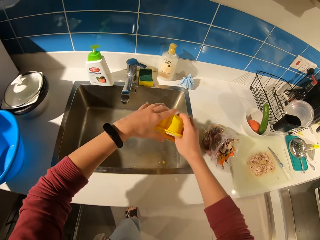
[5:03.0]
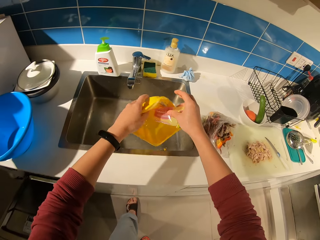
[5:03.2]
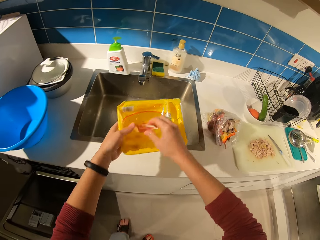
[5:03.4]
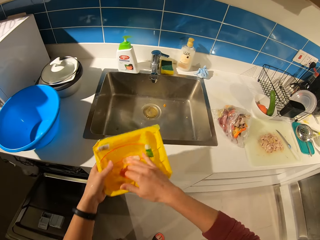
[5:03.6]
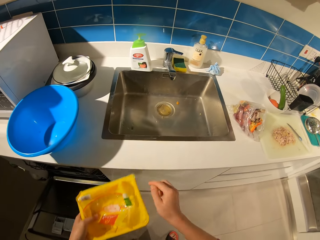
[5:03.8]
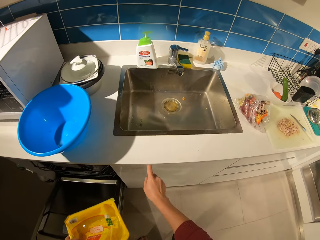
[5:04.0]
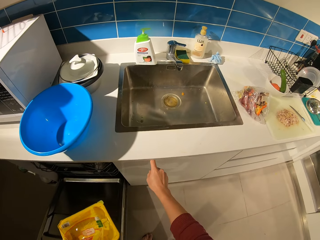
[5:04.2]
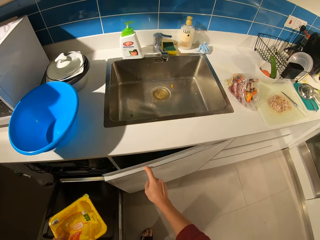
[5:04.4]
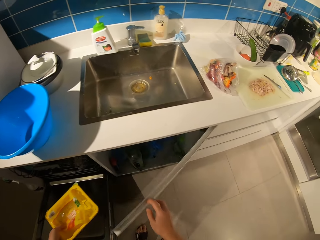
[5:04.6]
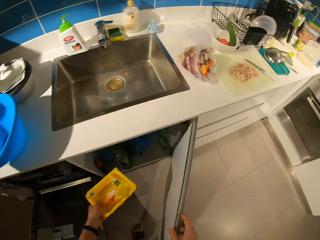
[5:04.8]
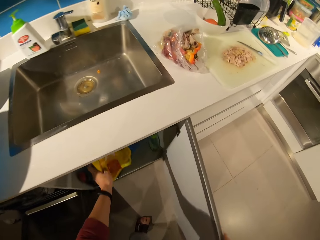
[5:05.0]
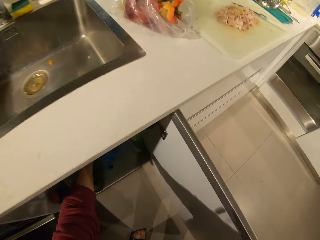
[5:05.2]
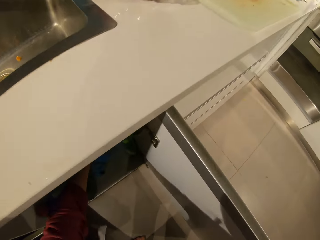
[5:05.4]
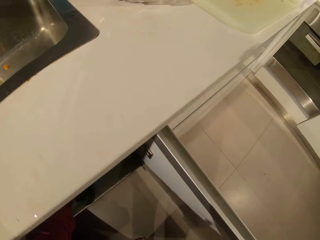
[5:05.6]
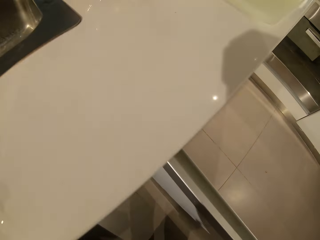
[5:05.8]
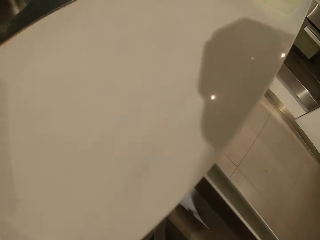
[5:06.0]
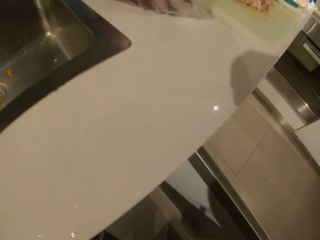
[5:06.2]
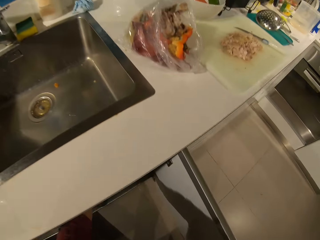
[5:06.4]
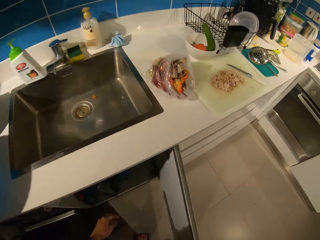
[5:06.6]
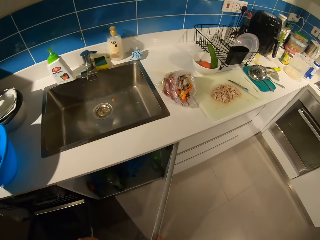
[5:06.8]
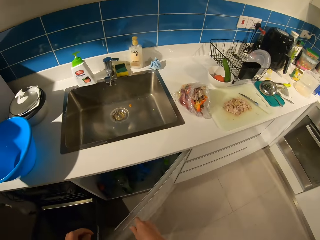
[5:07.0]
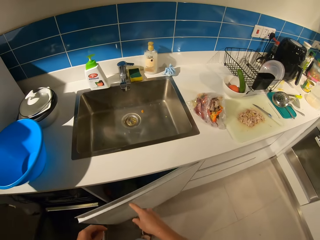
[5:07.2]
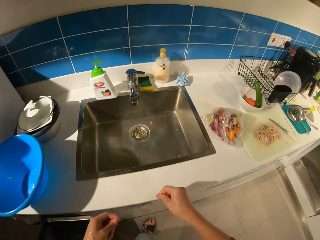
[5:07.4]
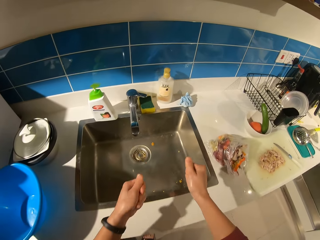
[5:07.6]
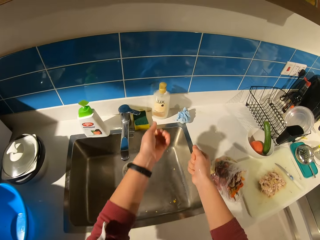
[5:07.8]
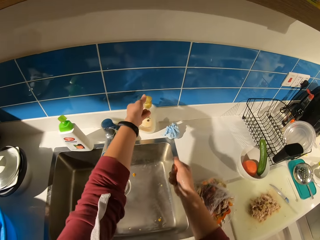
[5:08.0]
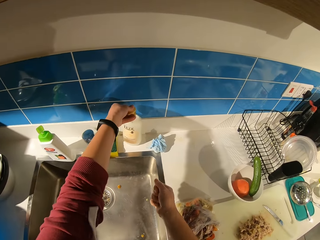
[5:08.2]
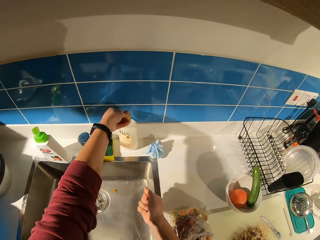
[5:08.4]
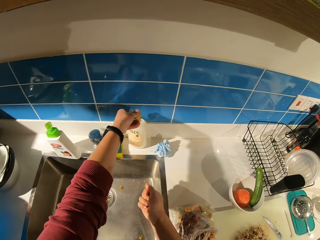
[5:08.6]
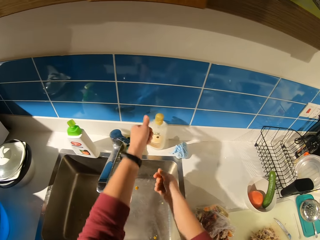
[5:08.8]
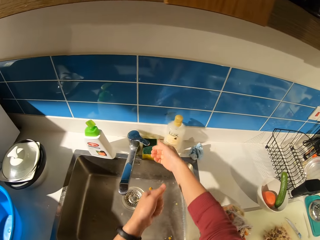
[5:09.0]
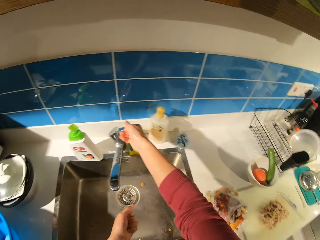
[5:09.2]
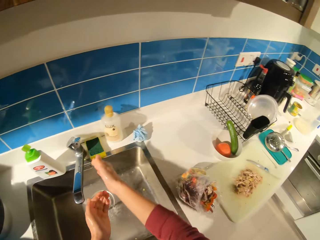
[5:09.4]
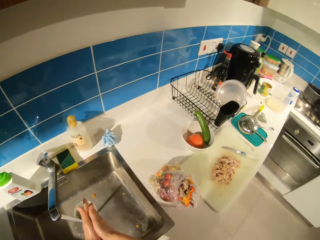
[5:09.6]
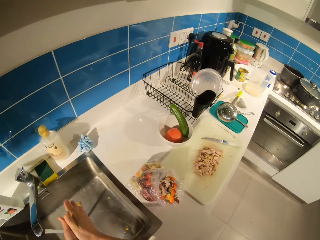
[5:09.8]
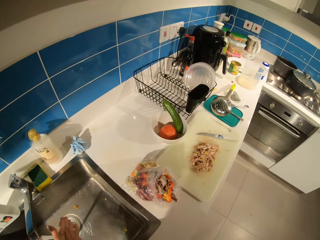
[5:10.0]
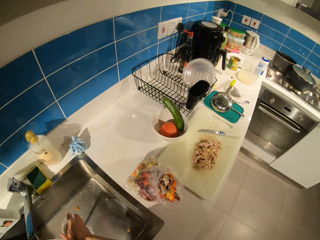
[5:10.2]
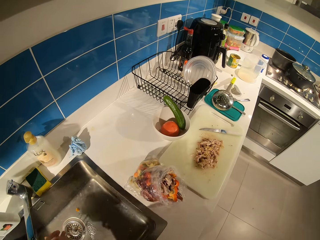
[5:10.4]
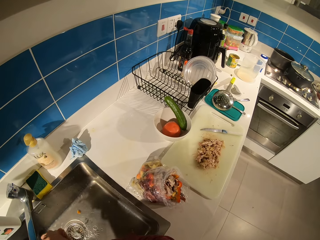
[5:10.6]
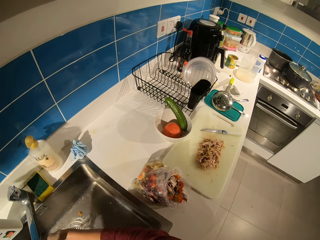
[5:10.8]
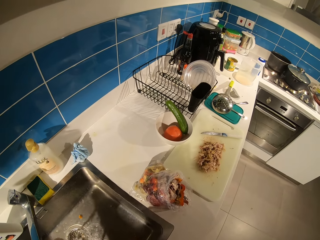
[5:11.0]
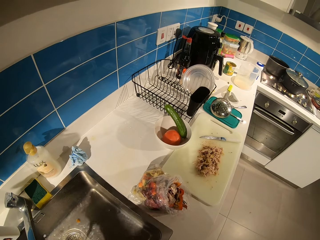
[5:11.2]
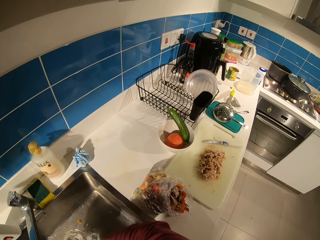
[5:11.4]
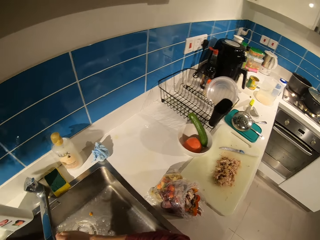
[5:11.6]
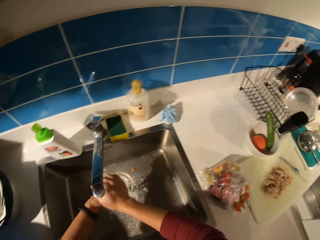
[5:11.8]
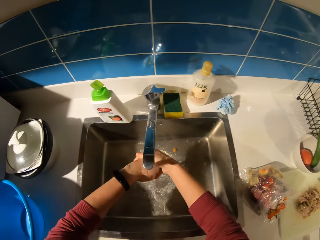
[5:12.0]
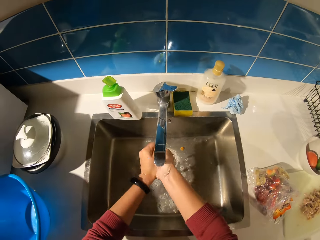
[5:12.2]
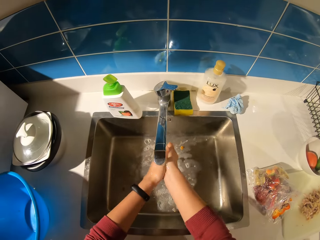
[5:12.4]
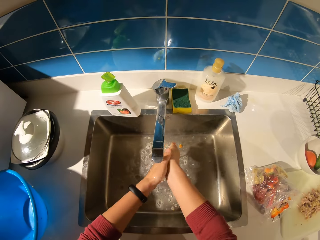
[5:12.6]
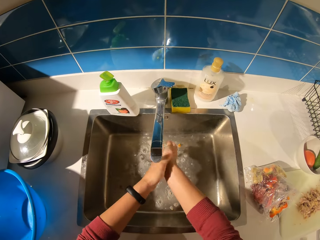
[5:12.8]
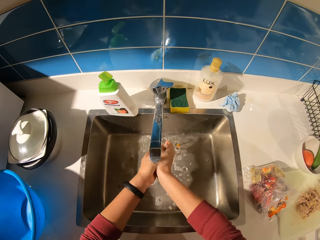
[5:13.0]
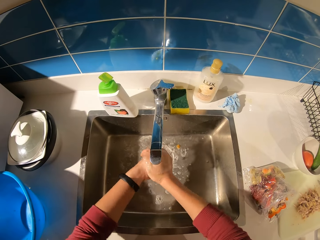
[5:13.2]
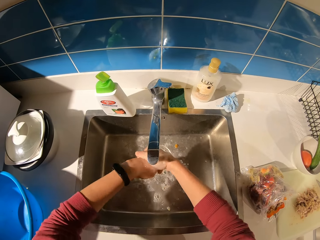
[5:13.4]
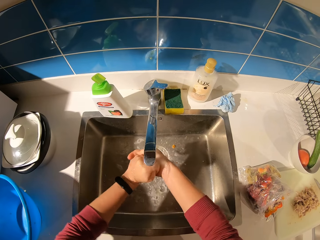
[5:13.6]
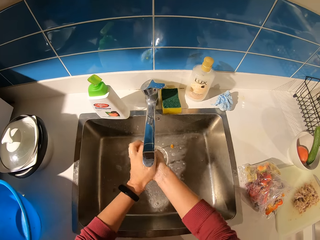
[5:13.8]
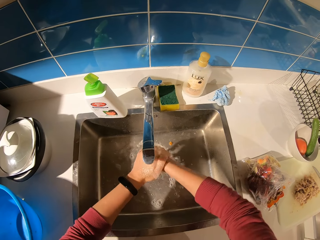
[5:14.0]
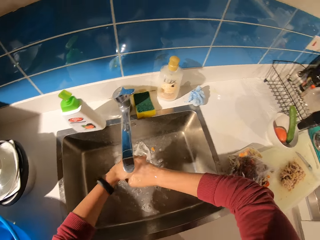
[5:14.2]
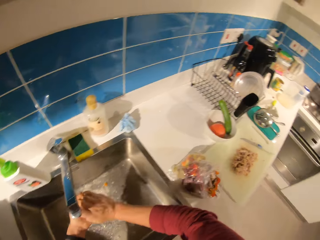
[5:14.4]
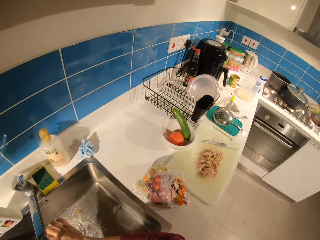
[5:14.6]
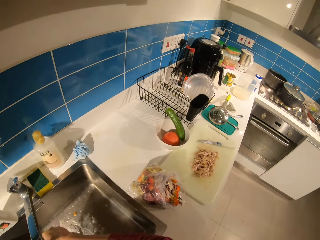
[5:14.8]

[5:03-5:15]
The camera wearer closes the tap. She shifts the dish to the left hand. She opens the under-sink cabinet door. She drops the yellow plate in the cabinet. She closes the cabinet. She stretches hands towards the hand wash on the sink. She presses the soap to her hand. She opens the tap. She washes hands on the sink. She rubs her palm with the soap.

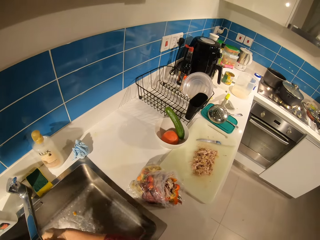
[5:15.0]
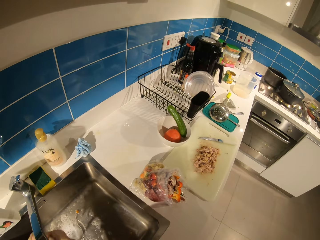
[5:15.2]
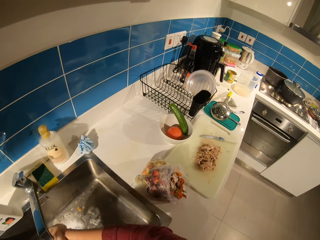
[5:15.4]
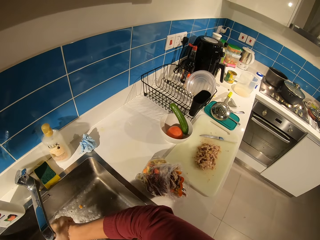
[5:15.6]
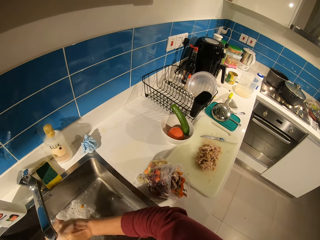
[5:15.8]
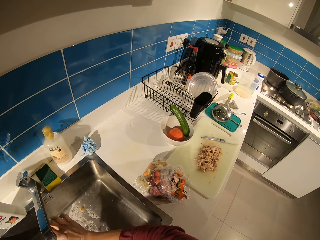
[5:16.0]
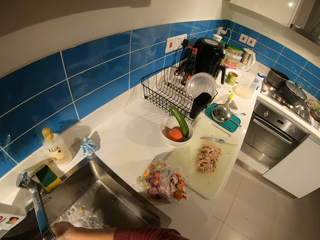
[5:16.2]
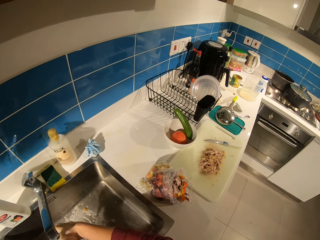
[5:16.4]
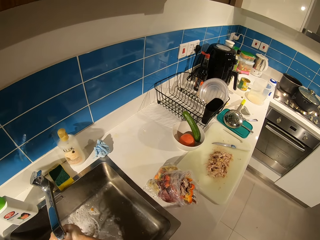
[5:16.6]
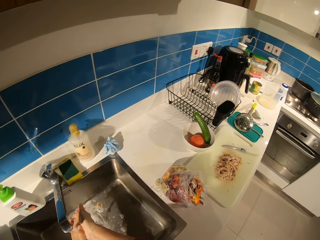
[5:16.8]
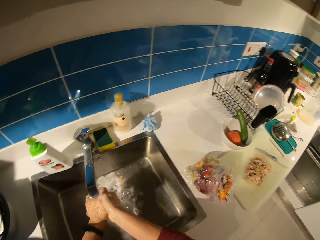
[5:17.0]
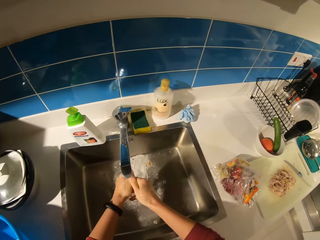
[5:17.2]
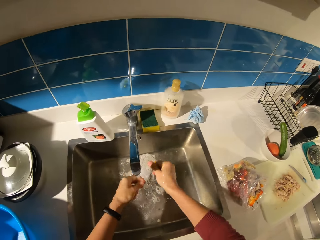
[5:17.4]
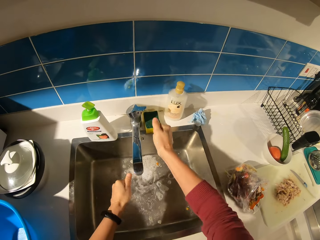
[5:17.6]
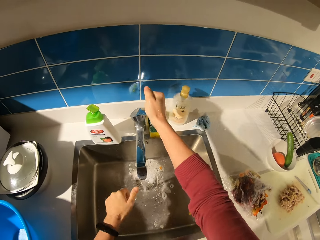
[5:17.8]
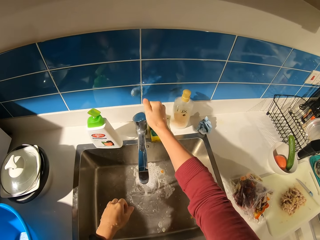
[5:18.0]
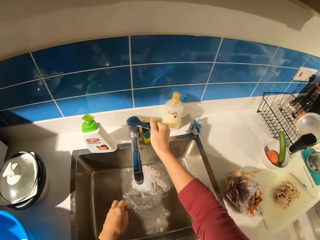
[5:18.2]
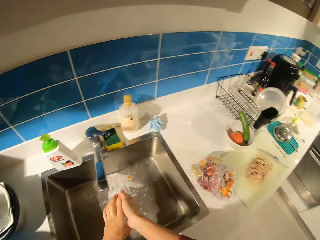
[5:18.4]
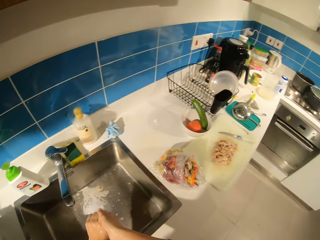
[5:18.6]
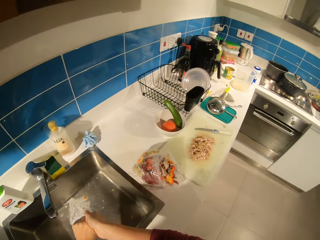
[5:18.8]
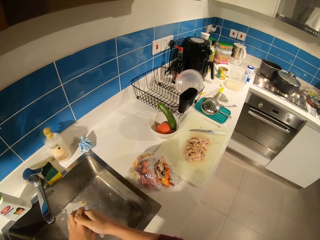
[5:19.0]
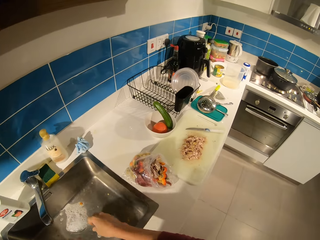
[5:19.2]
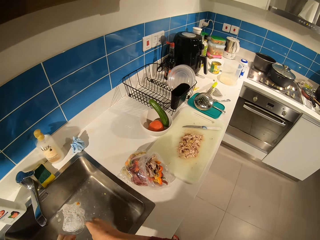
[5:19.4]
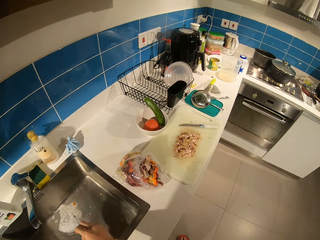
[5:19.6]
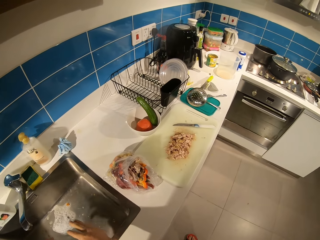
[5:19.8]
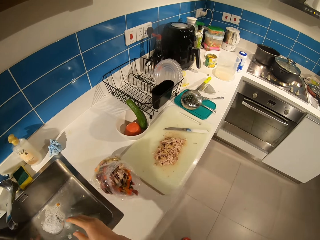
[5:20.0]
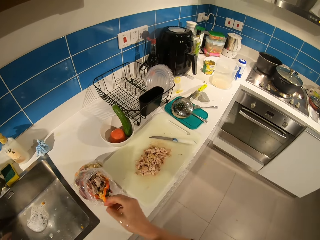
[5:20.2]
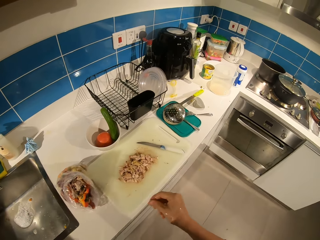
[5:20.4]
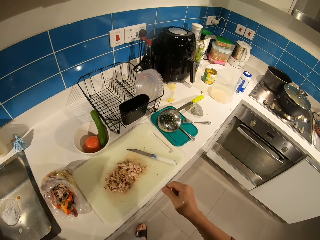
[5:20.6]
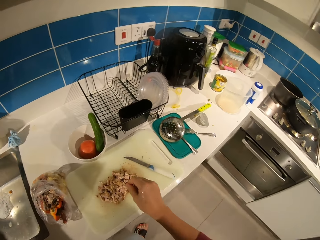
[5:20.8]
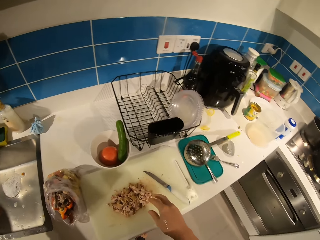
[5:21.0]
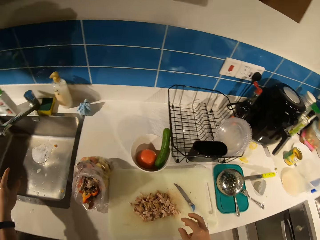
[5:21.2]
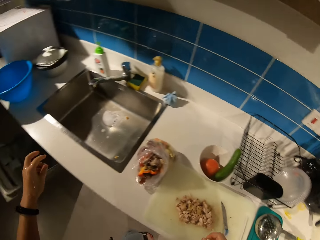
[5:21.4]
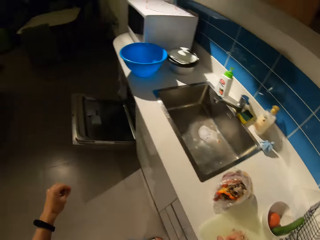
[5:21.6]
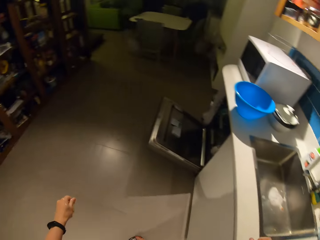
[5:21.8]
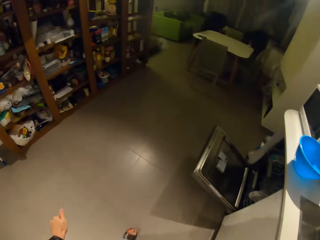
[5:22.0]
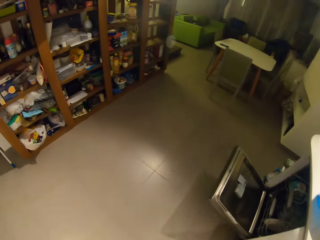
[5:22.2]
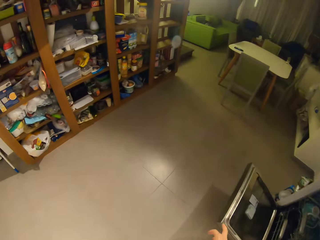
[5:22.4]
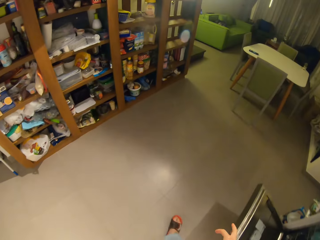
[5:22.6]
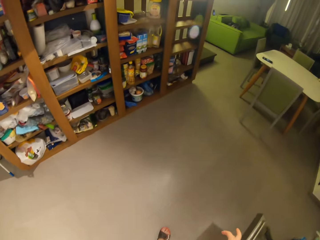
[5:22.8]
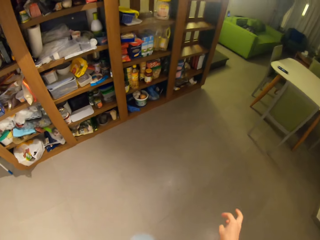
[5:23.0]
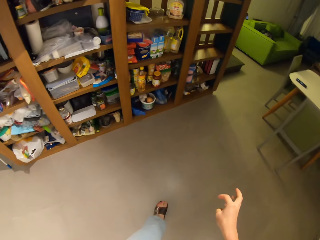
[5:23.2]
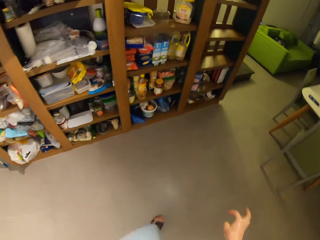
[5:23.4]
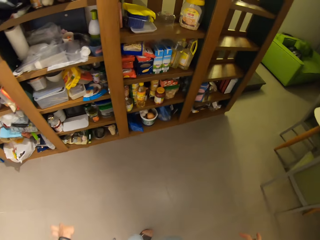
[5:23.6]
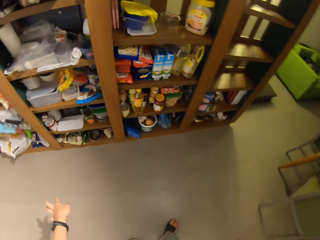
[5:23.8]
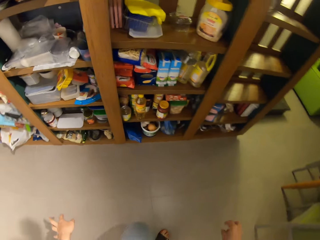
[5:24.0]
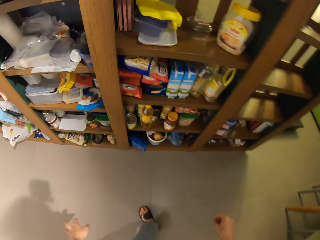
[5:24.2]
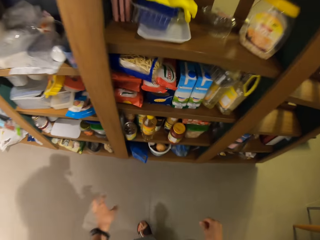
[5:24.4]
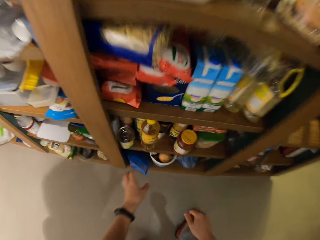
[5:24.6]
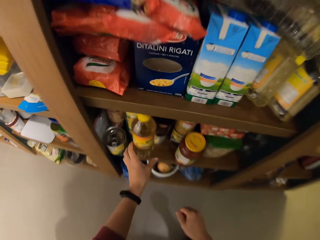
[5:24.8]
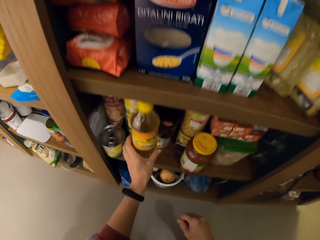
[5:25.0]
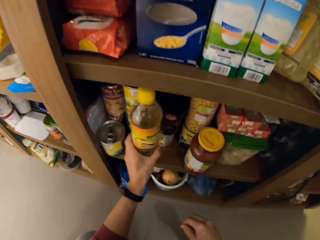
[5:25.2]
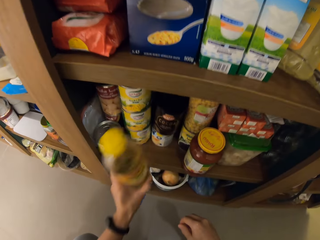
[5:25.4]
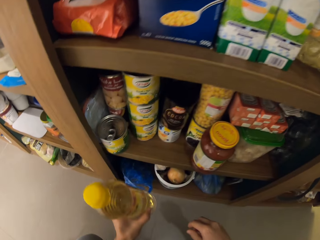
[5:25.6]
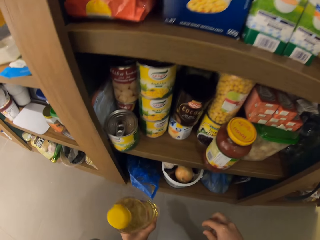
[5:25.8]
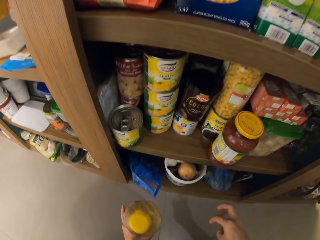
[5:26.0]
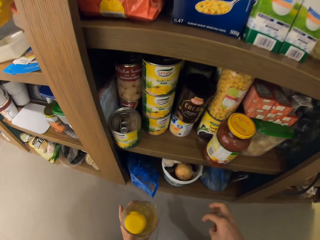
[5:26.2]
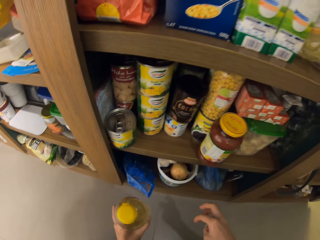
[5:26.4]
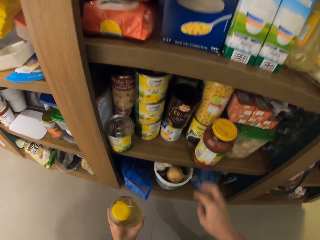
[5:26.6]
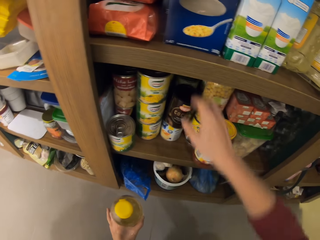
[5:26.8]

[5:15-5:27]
The camera wearer switches the sink knob off. They shake hands on the sink. They walk along the countertop. They turn. They walk to the wooden food shelving. They pick up a bottle from the shelf.
